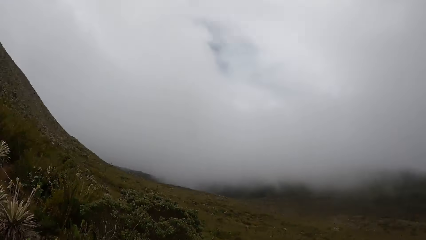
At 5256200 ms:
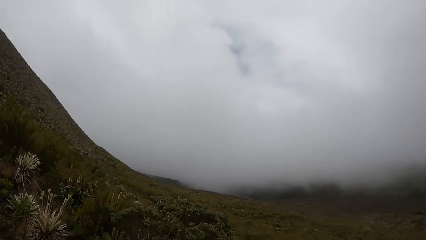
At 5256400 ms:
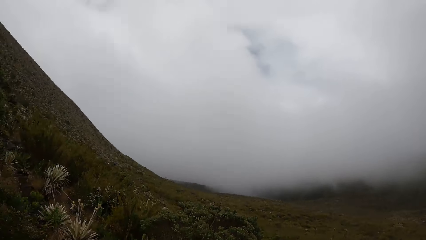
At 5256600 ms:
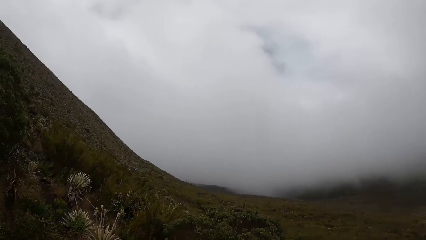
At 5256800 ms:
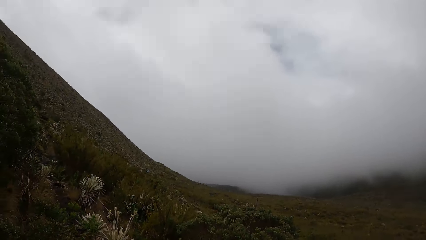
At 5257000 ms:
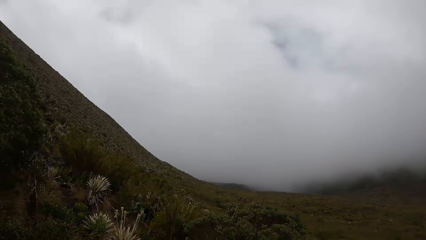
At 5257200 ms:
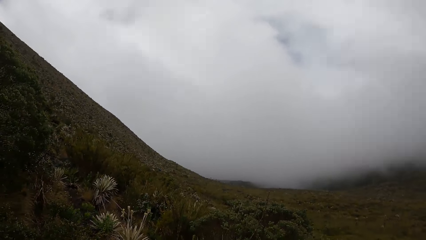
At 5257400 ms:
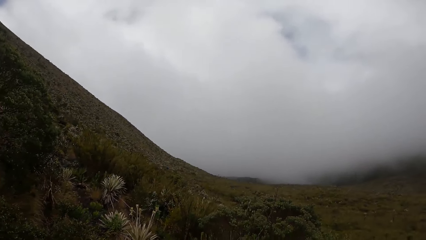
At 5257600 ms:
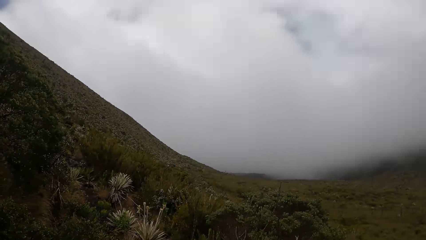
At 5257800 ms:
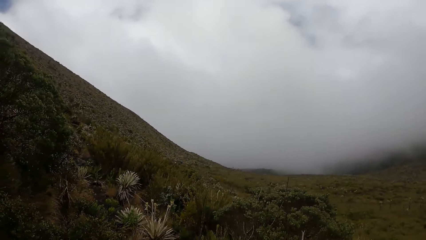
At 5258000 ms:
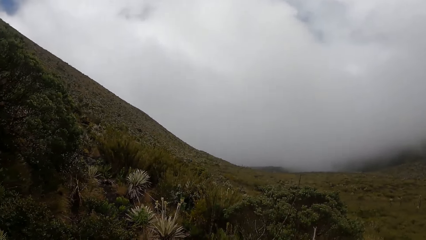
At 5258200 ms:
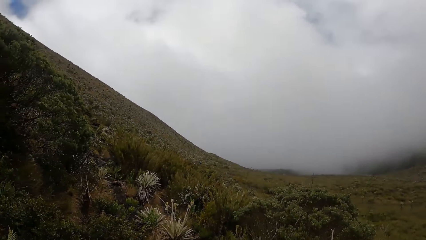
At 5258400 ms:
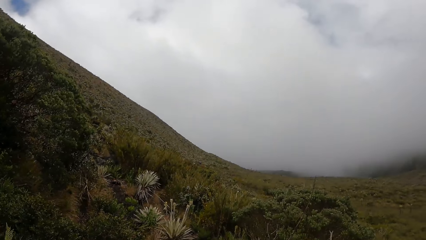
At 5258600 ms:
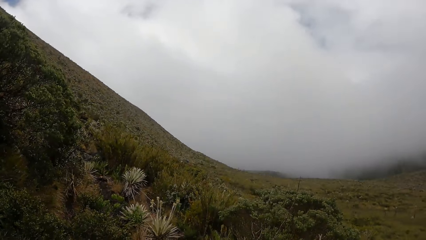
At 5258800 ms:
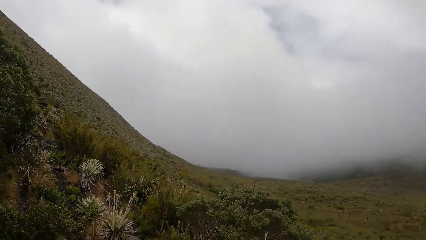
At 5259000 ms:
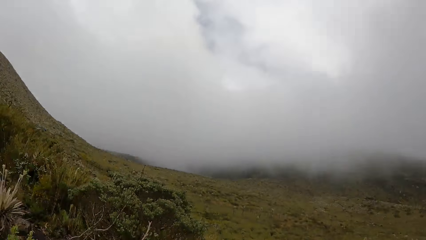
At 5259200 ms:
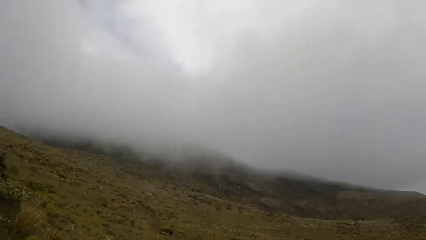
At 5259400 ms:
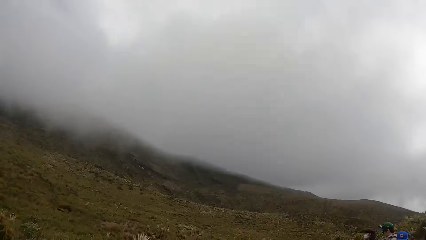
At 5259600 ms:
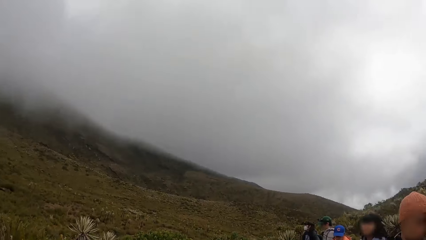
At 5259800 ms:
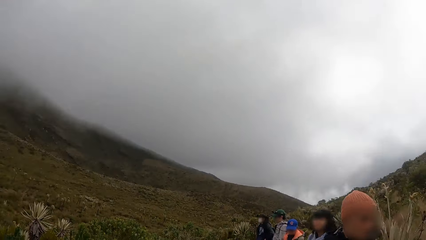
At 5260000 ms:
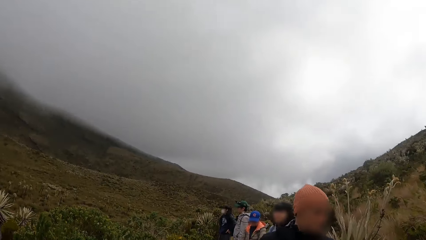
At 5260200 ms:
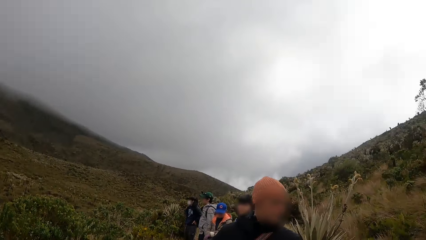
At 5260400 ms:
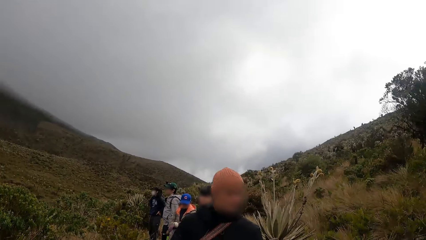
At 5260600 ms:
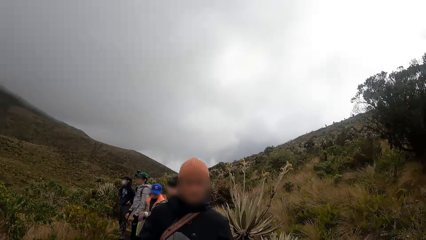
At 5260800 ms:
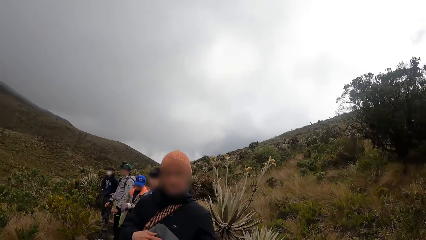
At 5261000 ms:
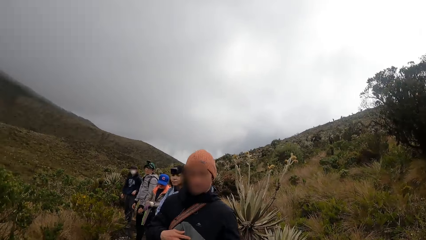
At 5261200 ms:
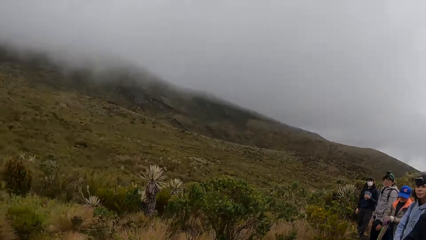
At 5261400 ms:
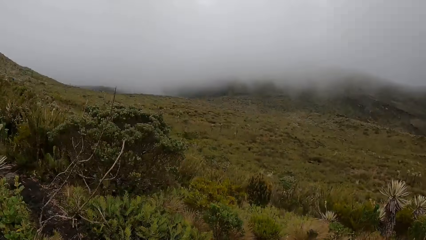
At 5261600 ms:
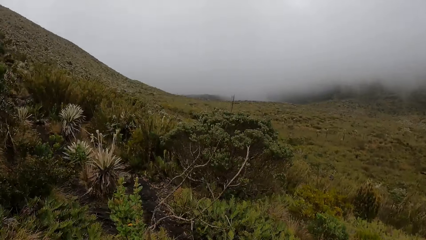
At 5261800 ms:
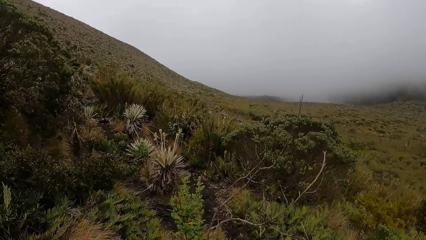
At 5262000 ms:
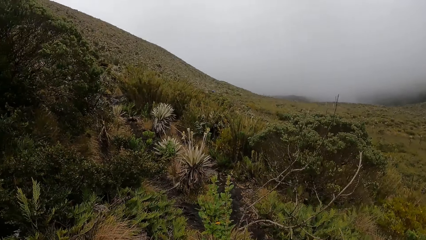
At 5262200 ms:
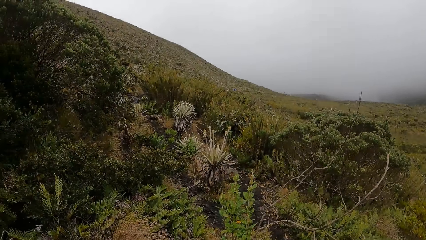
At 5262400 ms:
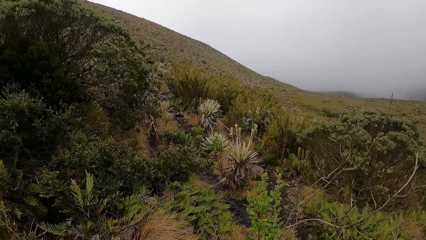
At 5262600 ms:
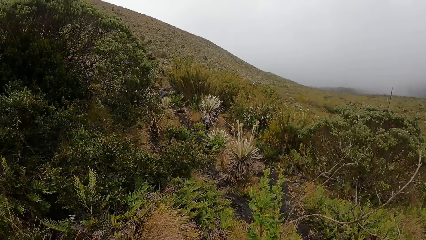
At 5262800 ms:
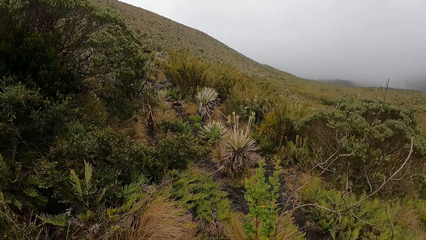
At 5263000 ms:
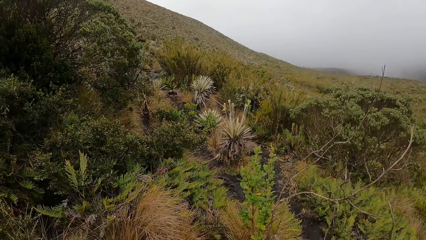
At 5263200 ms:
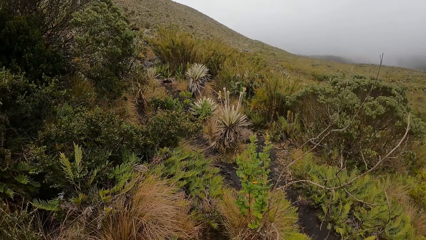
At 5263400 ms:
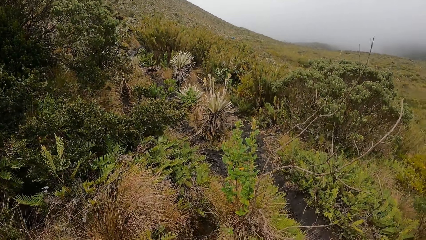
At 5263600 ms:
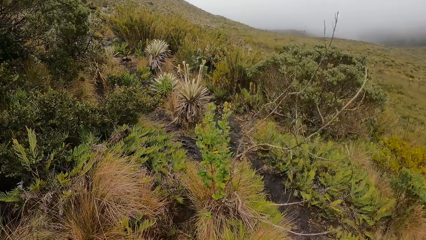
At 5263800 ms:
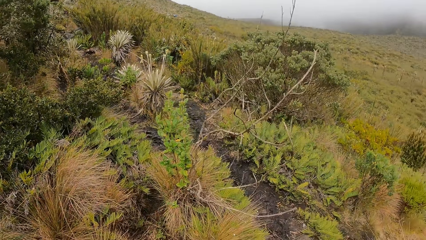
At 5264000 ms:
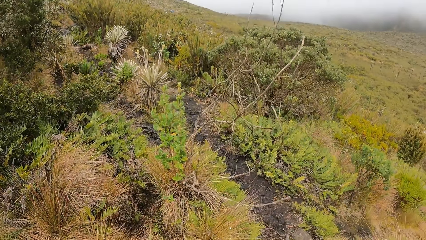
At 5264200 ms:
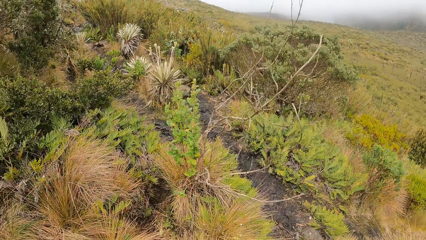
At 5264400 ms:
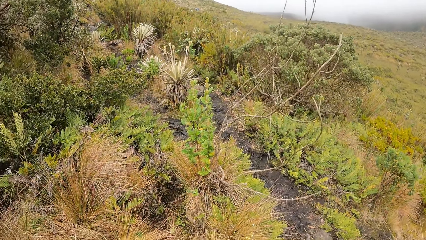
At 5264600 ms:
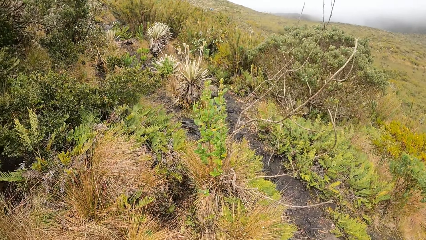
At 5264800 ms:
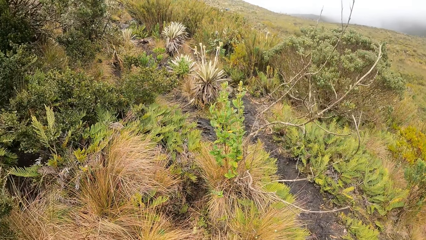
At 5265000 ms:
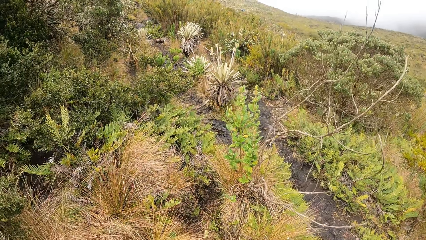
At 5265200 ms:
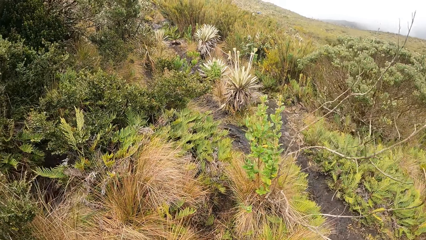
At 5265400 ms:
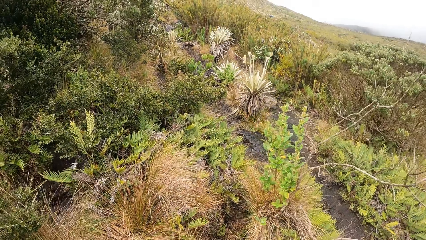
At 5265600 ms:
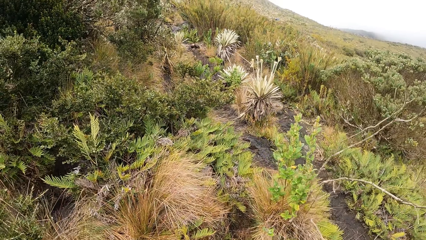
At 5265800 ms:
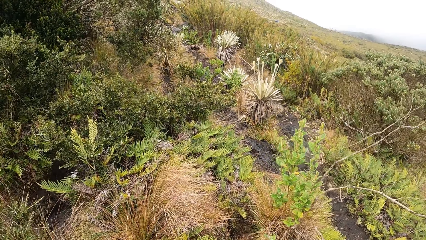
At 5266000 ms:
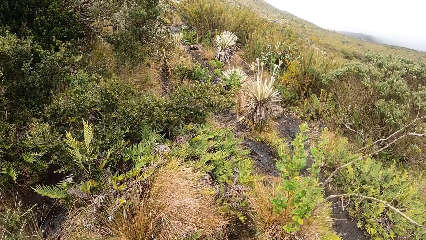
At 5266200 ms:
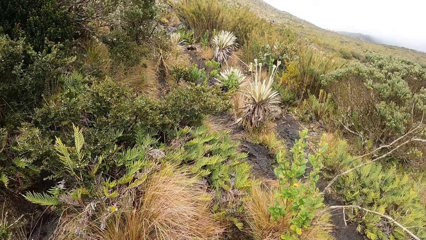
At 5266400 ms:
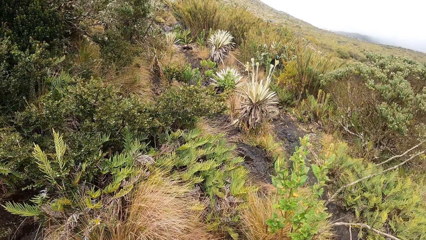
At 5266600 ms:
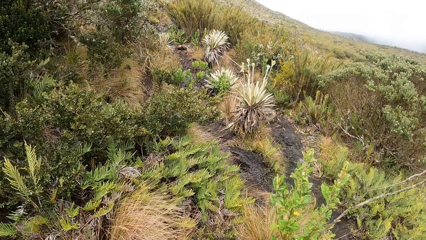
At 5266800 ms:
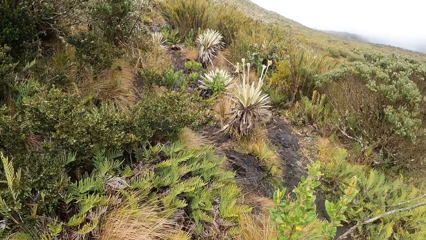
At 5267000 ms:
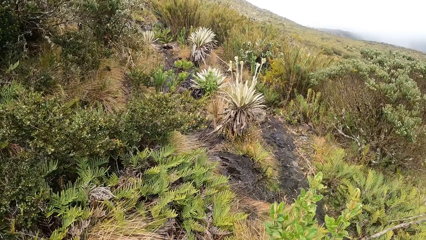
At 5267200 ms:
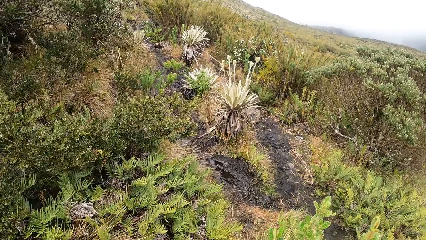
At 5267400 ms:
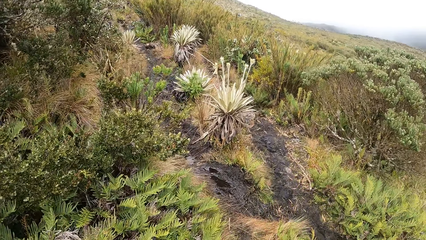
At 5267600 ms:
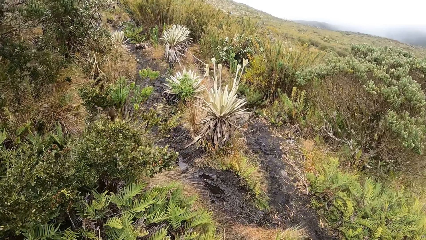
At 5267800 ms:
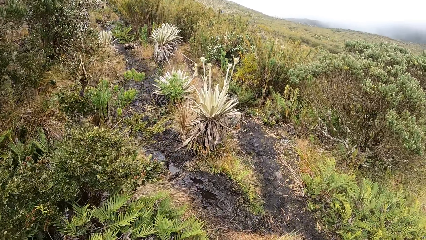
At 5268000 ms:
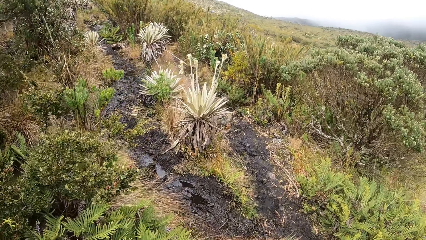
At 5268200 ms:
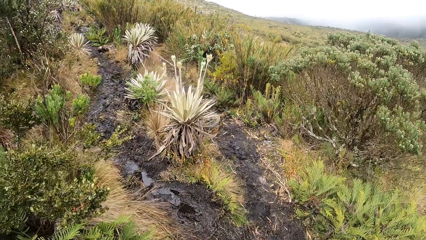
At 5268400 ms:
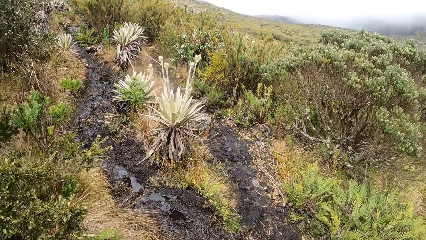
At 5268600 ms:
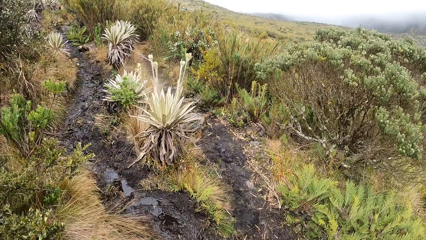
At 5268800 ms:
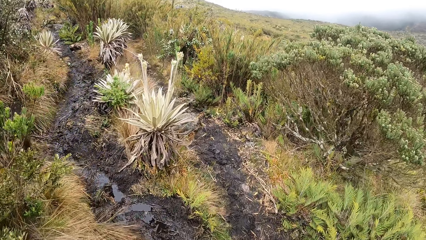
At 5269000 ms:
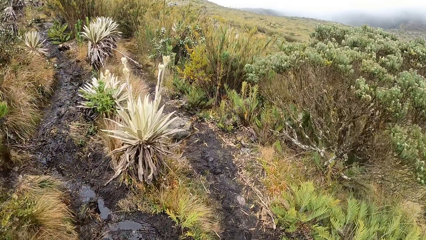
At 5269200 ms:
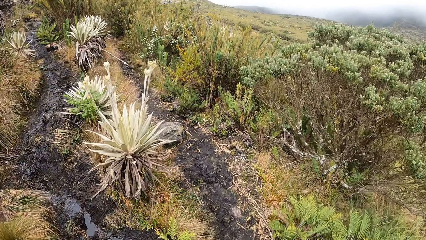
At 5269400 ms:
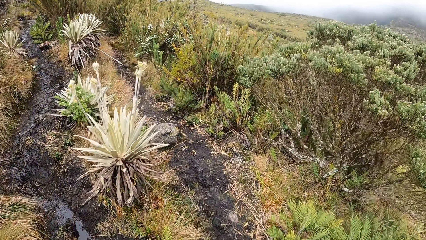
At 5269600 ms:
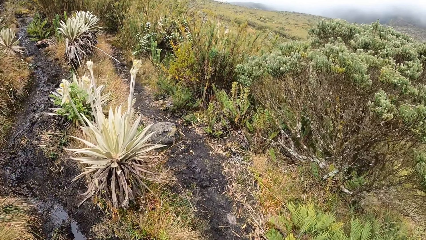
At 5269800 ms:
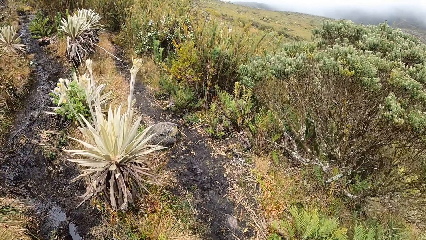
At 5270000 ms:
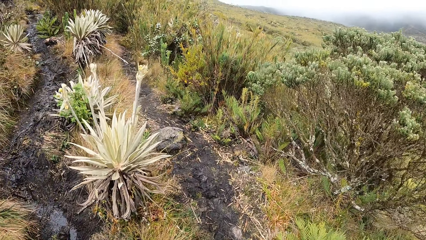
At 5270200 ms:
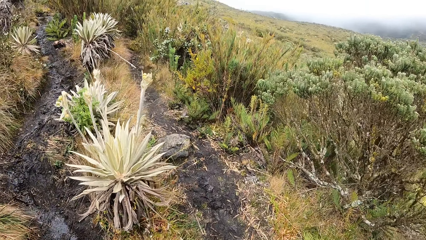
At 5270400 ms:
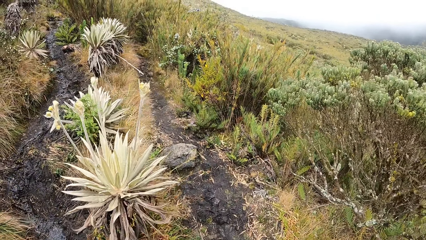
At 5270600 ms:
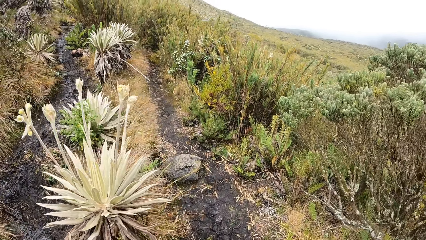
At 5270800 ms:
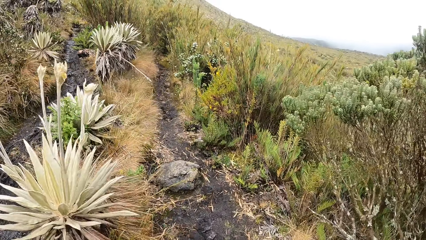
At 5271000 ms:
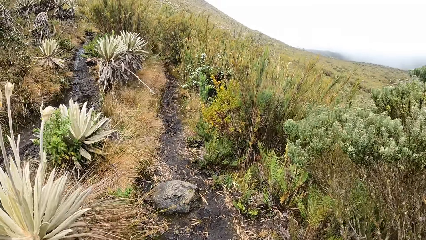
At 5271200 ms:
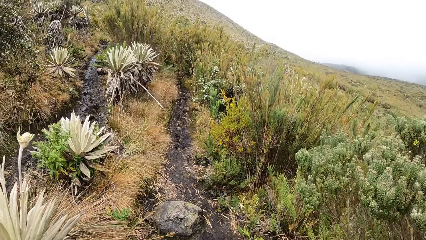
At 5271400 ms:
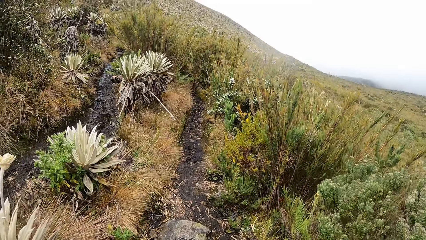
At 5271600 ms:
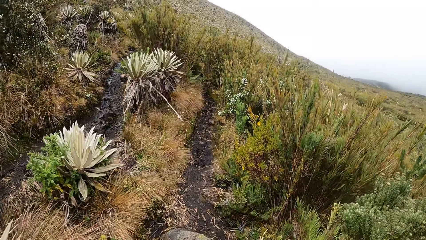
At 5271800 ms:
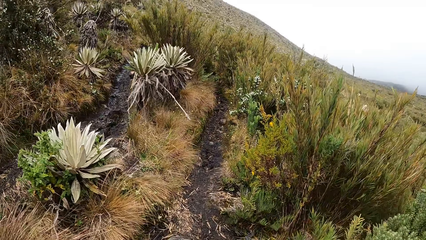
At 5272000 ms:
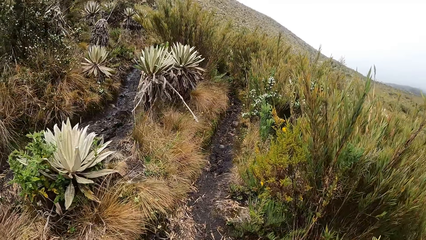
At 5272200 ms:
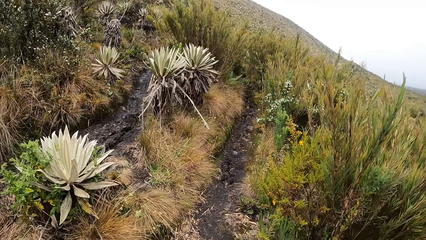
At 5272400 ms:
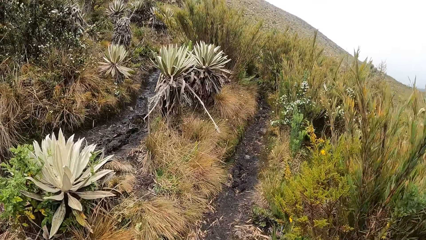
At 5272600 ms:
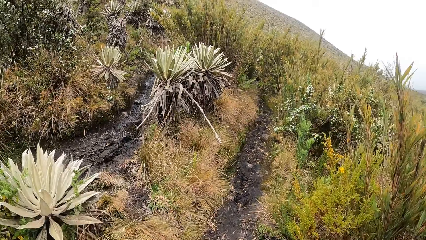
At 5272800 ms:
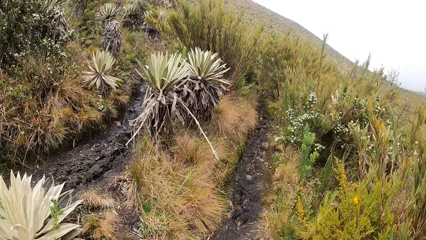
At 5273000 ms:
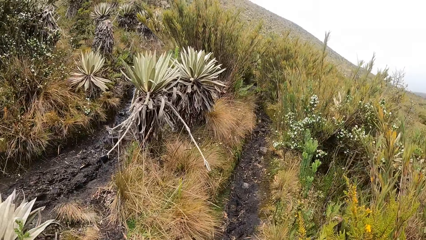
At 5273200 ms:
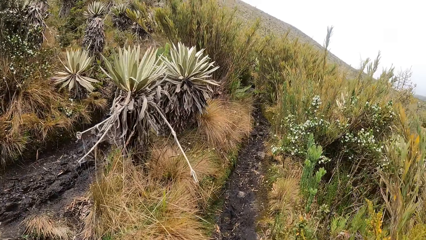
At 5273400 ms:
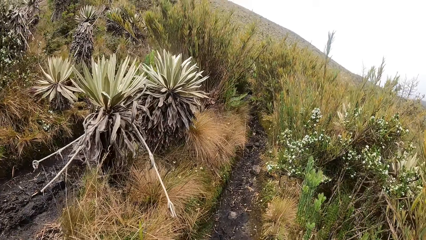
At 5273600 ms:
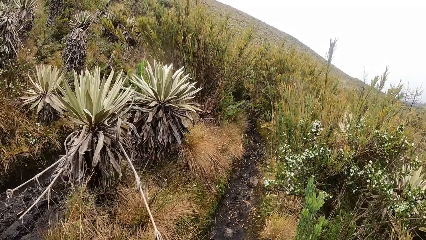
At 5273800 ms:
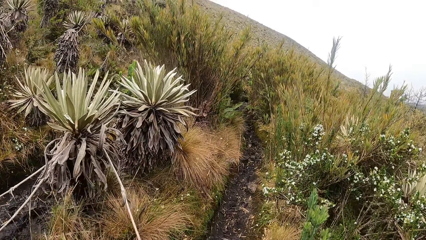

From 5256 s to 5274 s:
The camera wearer looks up the mountain. They look around the forest. They walk along the bush path. They look at the shrubs.
